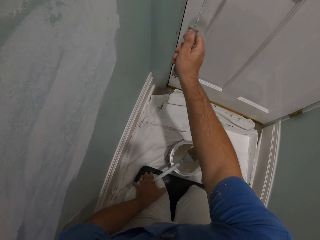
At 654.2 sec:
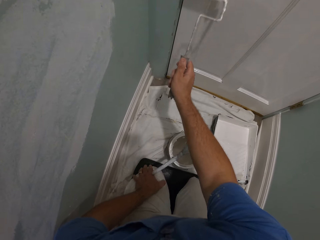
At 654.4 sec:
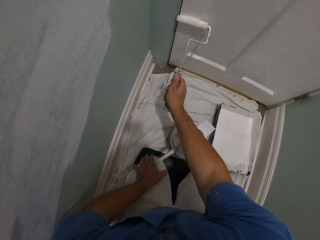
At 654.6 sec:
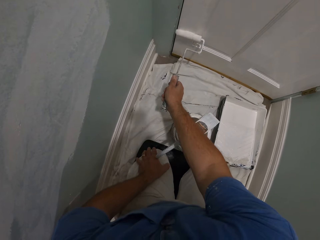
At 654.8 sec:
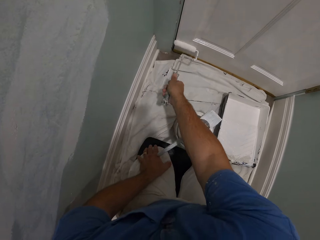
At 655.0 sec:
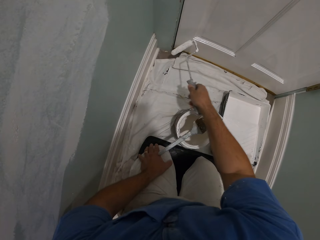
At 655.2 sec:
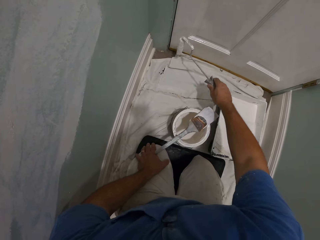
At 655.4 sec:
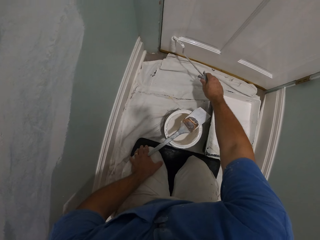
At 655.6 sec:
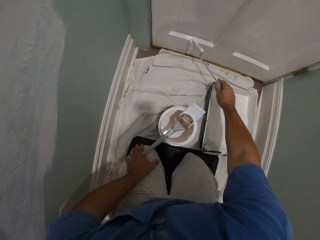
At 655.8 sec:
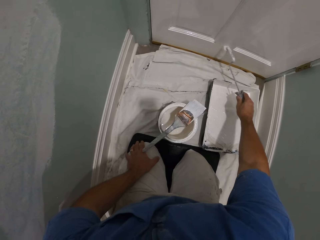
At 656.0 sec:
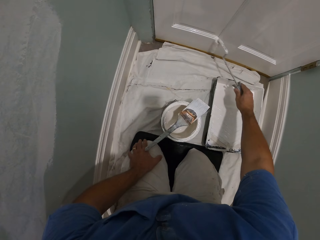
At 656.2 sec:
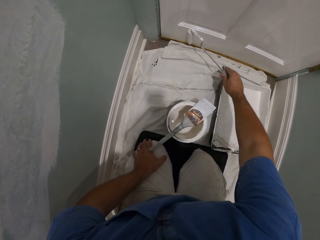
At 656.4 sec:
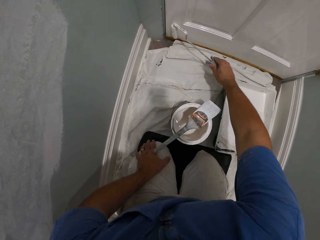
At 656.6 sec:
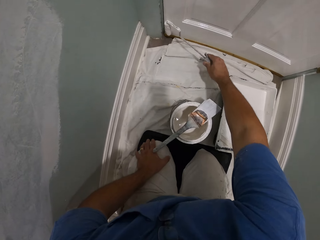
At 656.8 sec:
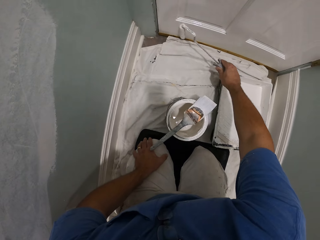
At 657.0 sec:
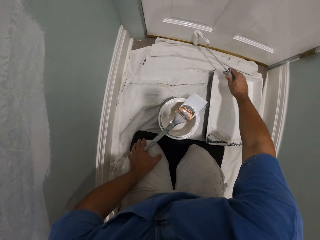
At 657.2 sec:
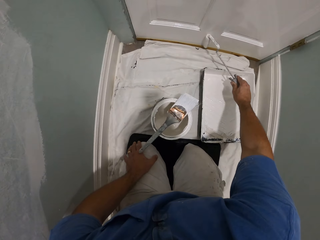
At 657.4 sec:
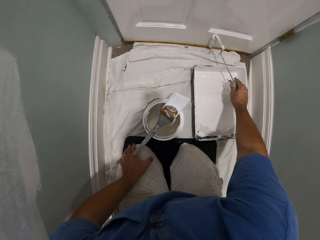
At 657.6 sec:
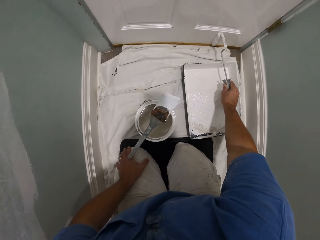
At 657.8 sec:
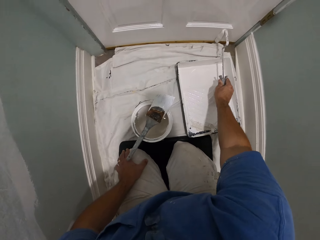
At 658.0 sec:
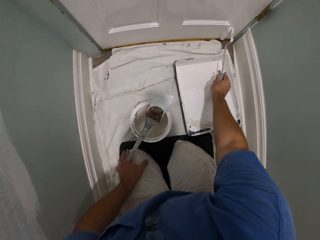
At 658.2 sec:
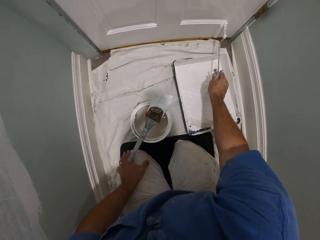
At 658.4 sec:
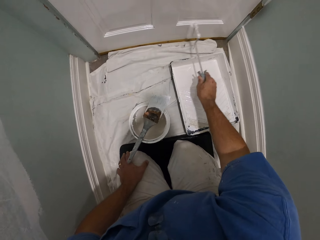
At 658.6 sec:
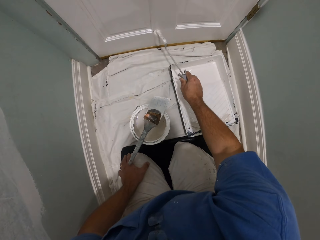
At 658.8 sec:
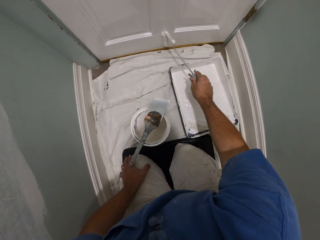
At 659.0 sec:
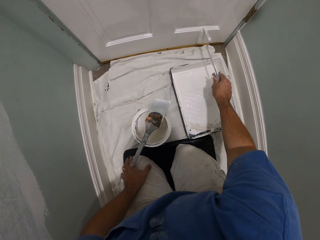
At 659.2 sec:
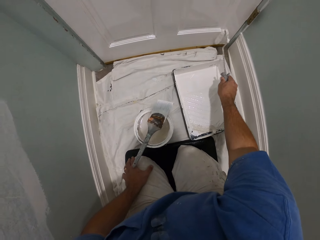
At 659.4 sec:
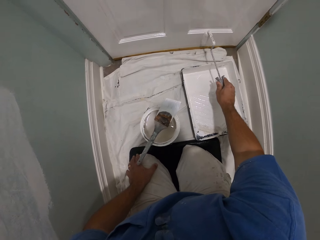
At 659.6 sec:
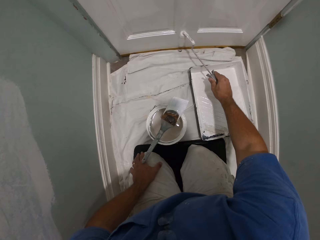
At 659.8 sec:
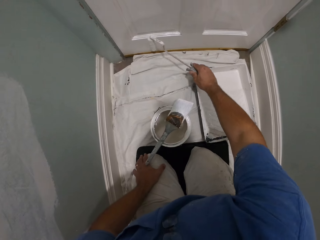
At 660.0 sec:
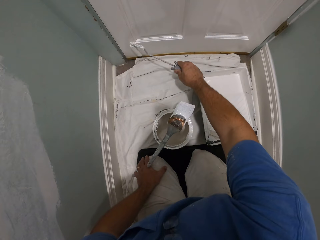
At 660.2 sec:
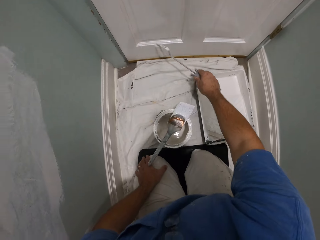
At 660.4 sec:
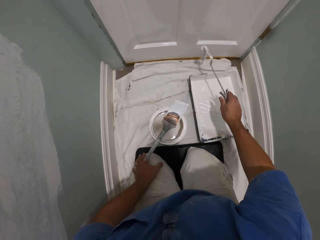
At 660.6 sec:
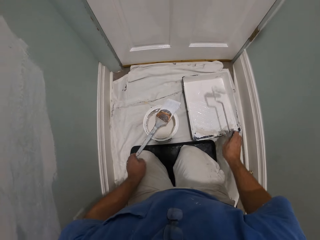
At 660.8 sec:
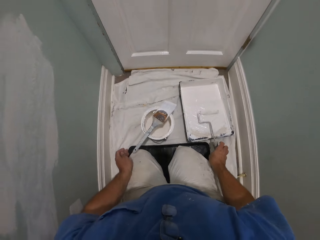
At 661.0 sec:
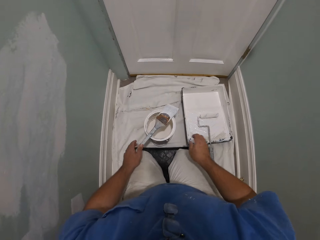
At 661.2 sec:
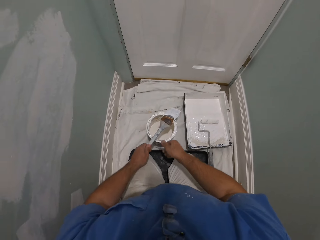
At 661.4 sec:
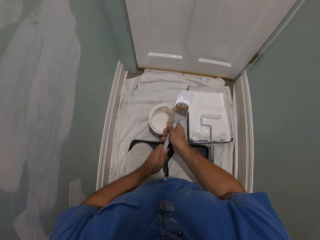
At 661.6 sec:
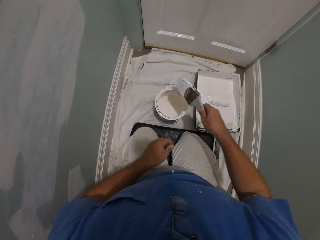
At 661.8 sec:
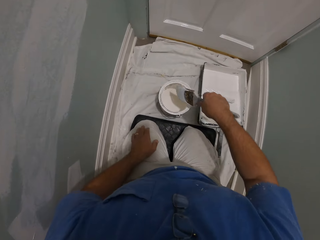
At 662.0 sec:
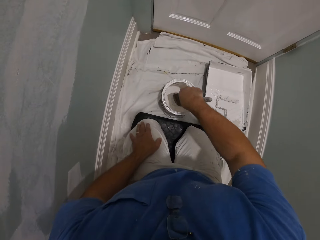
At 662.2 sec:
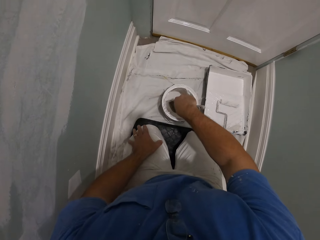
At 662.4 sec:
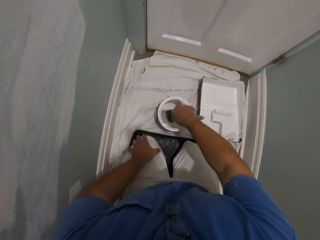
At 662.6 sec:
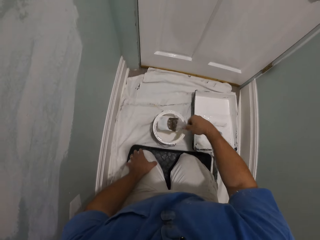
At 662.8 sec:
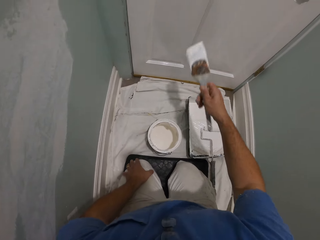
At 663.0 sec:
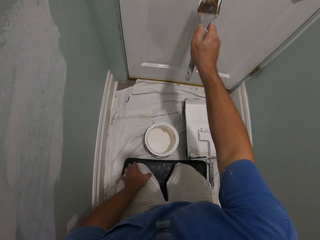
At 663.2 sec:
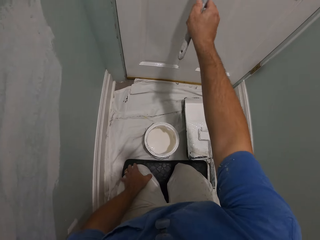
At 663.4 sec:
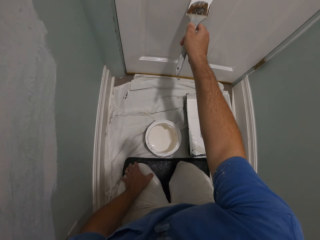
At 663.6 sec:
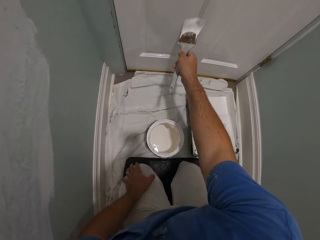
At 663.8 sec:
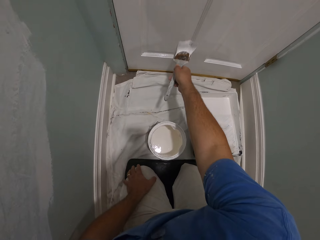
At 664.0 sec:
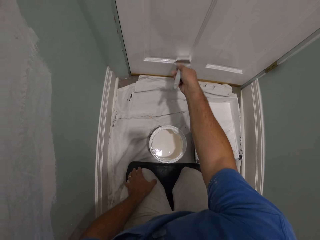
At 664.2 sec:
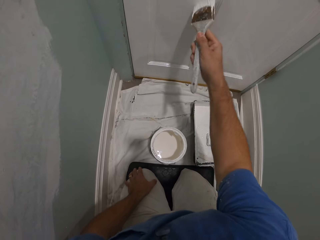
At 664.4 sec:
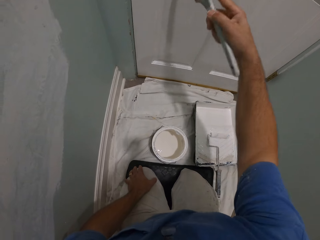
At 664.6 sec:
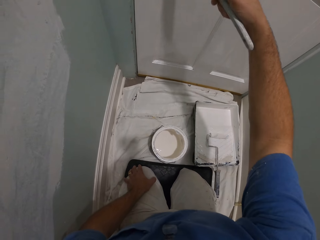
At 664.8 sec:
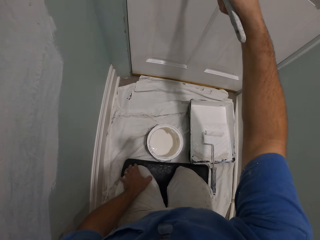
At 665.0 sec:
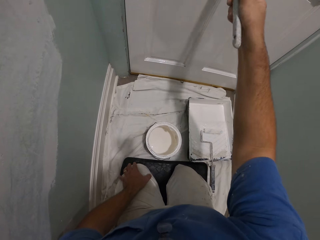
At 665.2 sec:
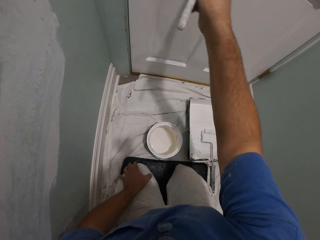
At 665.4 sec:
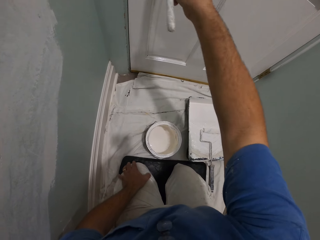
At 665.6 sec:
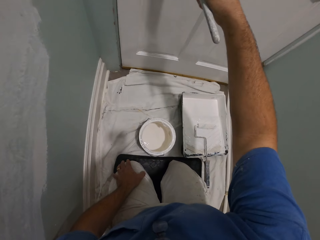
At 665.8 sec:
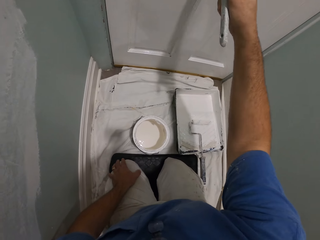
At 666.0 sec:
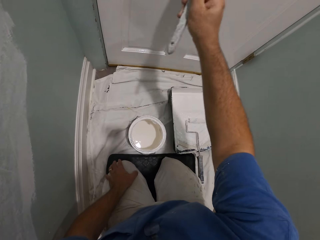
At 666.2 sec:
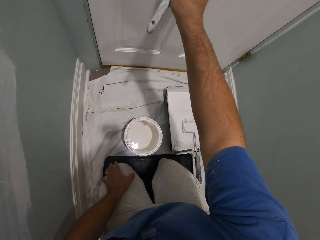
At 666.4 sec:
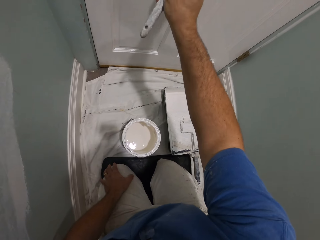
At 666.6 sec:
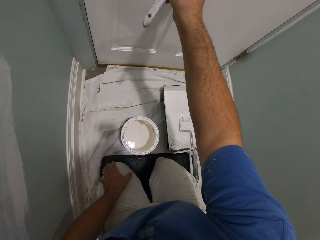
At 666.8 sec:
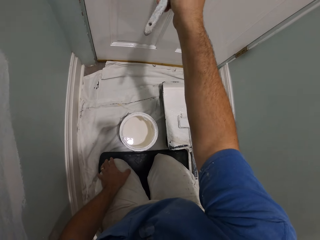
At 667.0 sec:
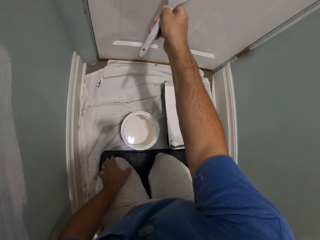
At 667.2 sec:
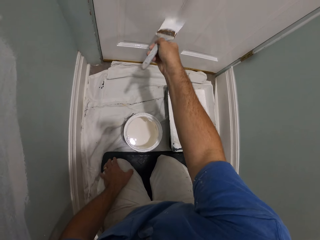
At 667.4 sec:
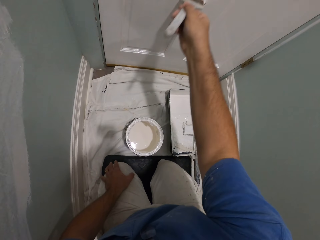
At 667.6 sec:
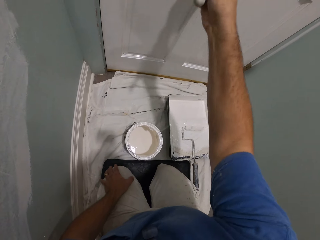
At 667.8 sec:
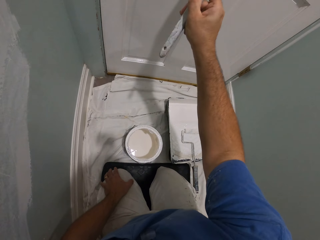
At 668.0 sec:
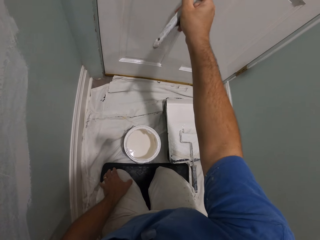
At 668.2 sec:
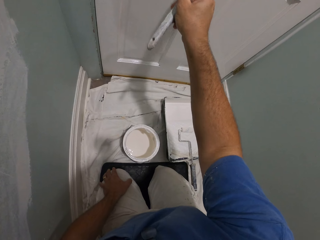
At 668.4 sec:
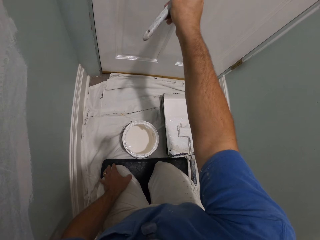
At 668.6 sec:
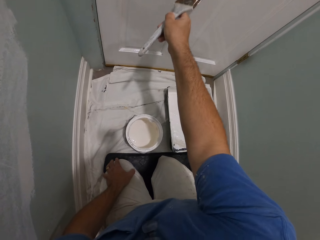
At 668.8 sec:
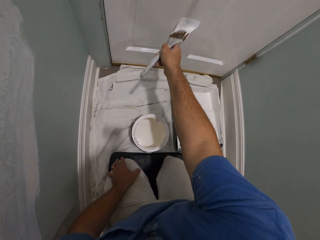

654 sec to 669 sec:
The camera wearer drops the paint roller inside the paint container. He picks up the brush from the brim of the paint can and passes the brush to his right hand. He dips the brush into the paint can. He paints the door with the brush.

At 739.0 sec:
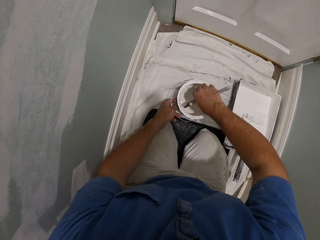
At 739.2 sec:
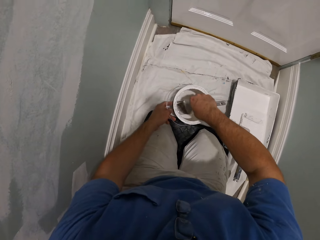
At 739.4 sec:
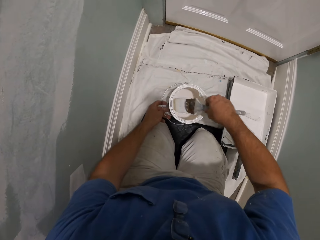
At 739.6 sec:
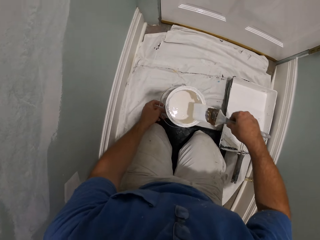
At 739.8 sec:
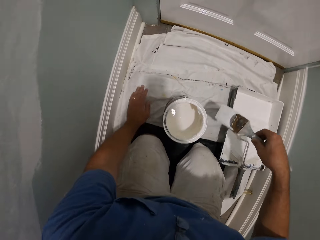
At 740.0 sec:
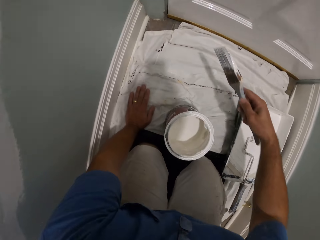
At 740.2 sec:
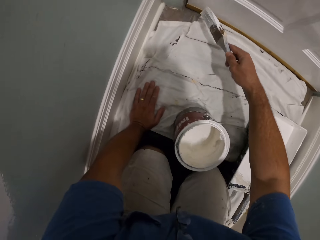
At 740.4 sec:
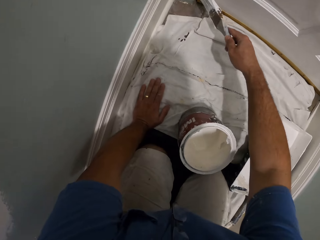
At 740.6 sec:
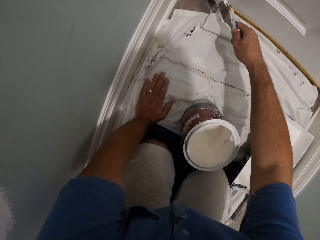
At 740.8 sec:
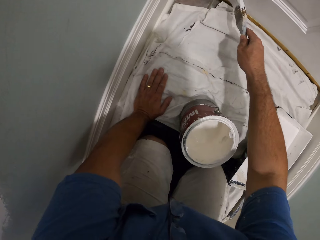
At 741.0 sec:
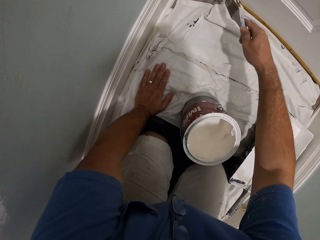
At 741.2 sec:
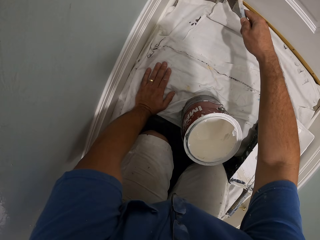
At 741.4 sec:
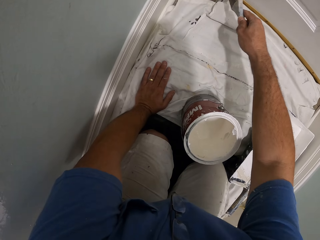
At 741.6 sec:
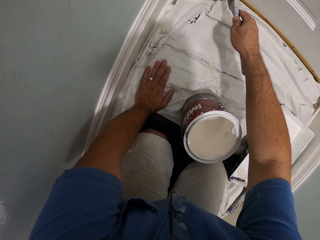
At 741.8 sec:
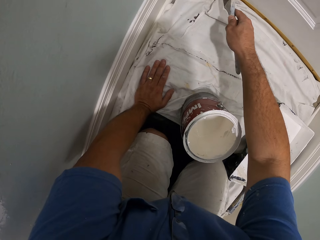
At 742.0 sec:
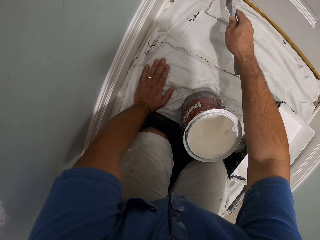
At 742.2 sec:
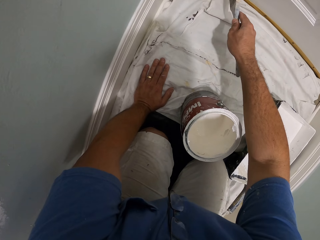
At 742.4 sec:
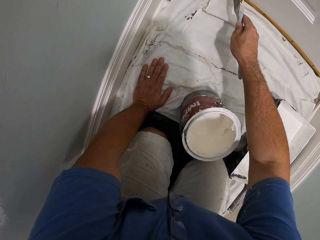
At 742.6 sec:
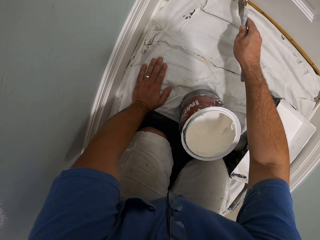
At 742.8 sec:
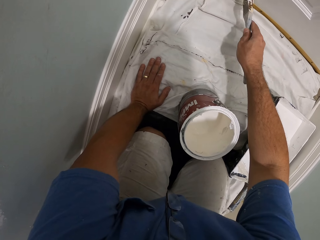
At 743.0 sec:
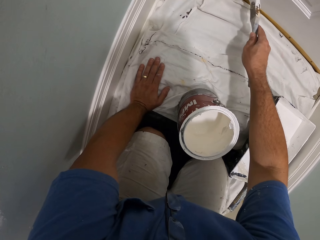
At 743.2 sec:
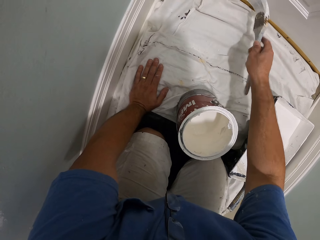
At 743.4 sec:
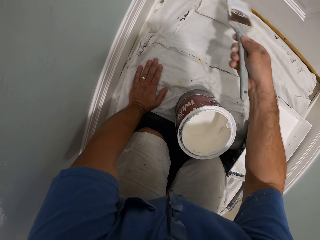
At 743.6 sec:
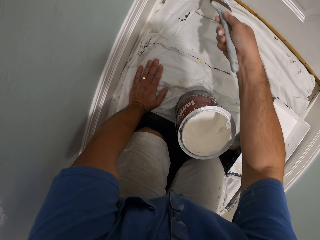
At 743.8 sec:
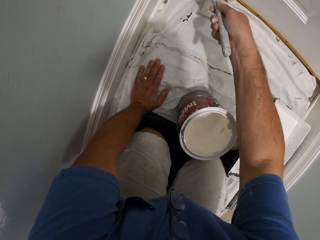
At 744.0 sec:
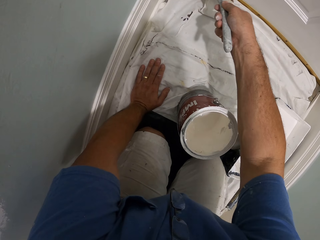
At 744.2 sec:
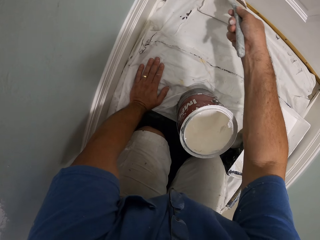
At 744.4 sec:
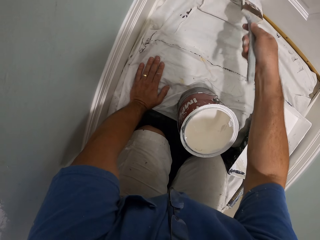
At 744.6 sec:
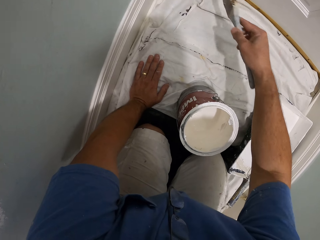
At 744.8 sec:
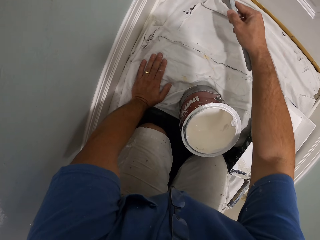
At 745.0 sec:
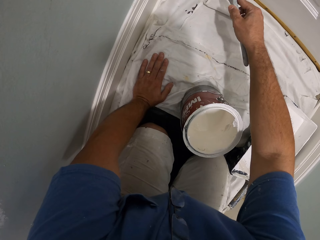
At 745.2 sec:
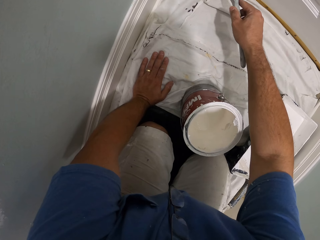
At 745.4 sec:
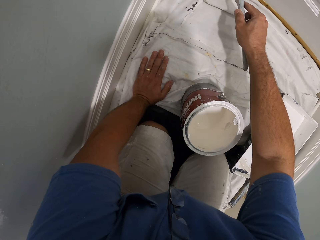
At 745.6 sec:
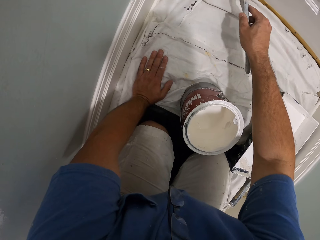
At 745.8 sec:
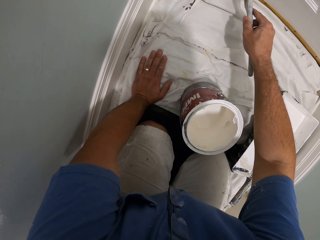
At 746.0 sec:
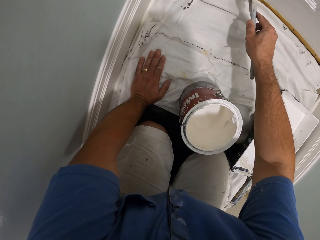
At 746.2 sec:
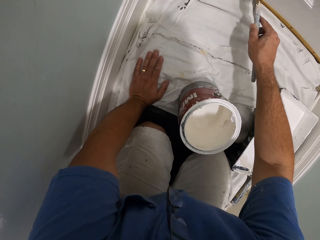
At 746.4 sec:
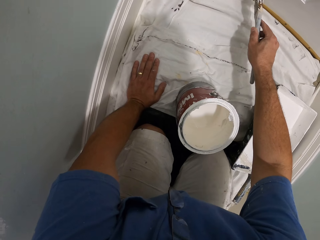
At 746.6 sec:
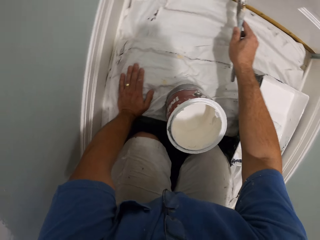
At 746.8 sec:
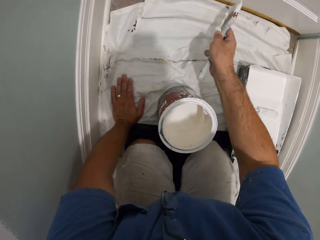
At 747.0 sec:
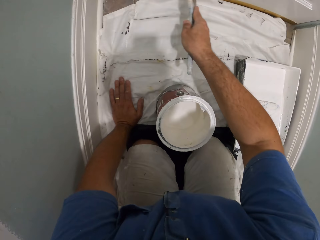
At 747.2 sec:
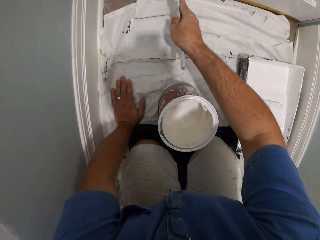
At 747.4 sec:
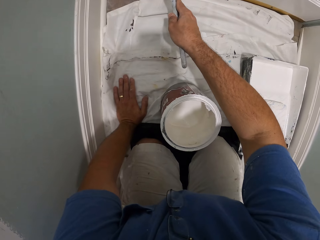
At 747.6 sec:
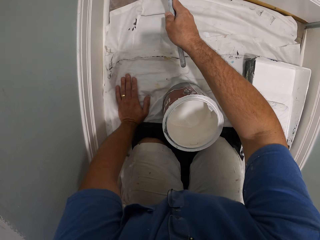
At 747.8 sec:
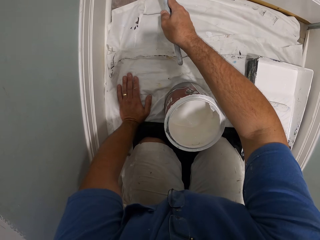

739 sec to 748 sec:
The camera wearer wipes the brush over the brim of the can briefly. He rests his left hand on the tarpaulin on the floor. He paints the door with the paint brush.
